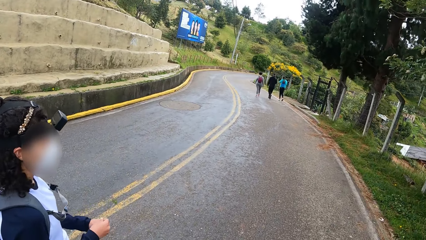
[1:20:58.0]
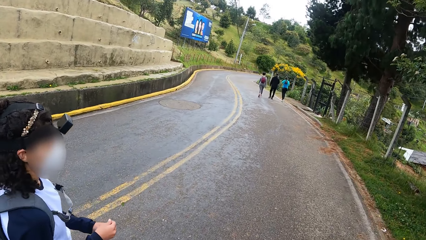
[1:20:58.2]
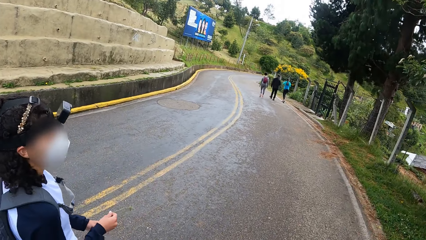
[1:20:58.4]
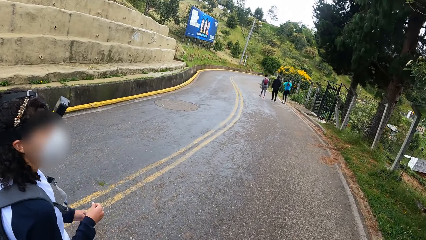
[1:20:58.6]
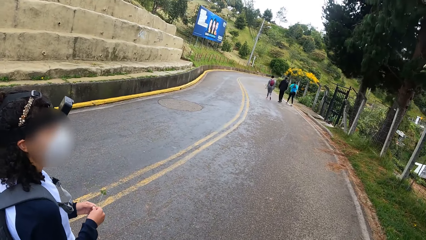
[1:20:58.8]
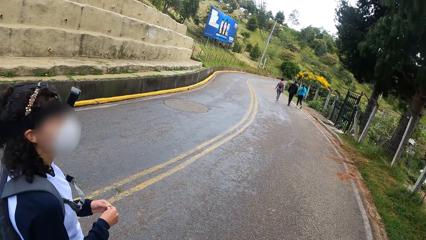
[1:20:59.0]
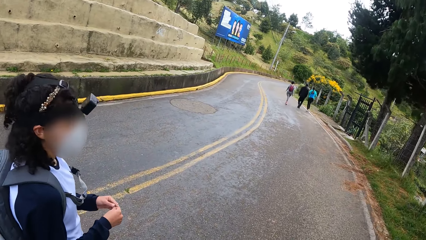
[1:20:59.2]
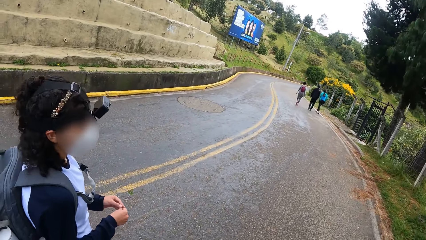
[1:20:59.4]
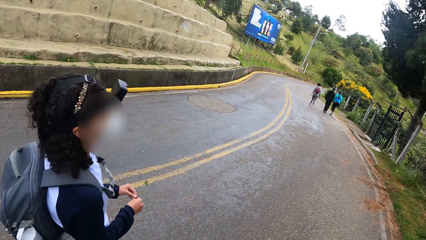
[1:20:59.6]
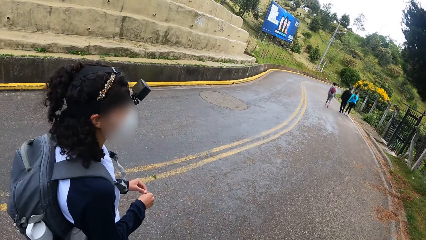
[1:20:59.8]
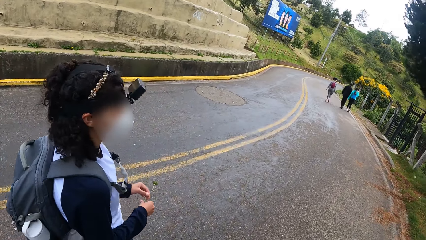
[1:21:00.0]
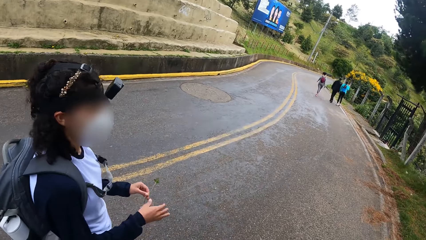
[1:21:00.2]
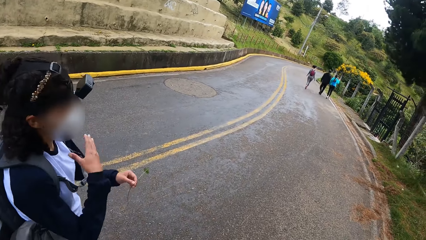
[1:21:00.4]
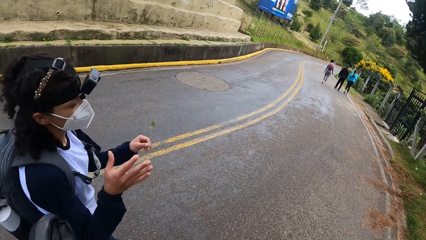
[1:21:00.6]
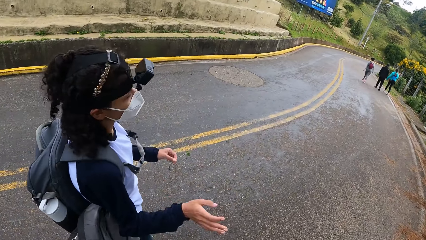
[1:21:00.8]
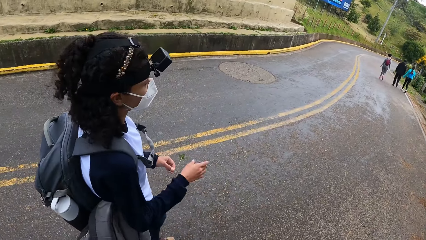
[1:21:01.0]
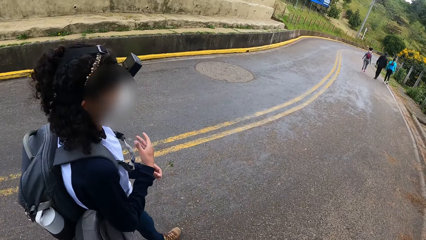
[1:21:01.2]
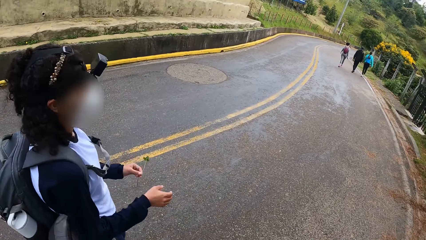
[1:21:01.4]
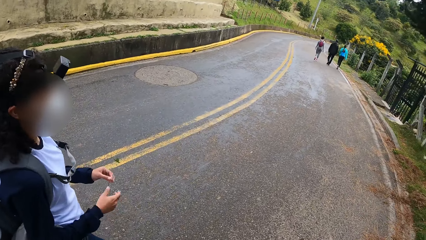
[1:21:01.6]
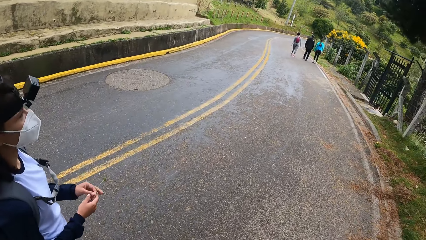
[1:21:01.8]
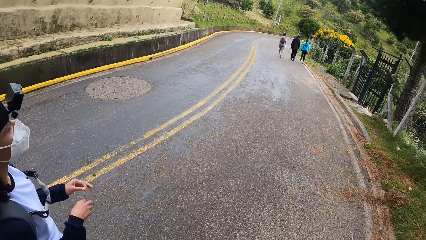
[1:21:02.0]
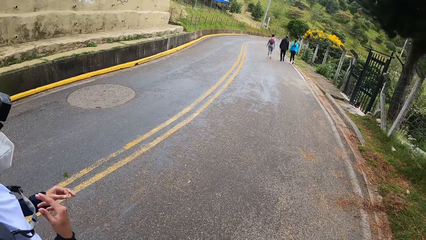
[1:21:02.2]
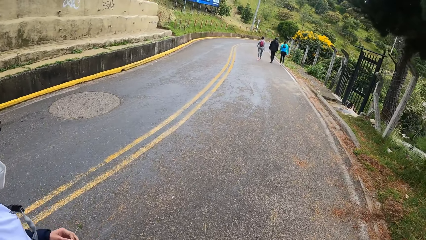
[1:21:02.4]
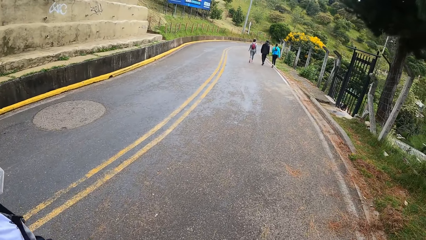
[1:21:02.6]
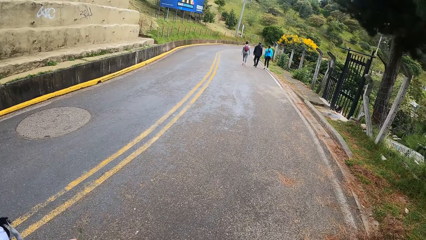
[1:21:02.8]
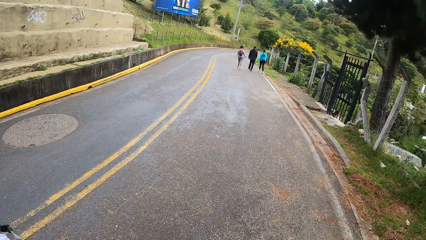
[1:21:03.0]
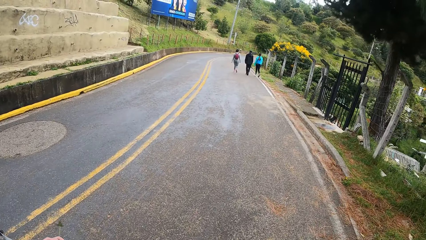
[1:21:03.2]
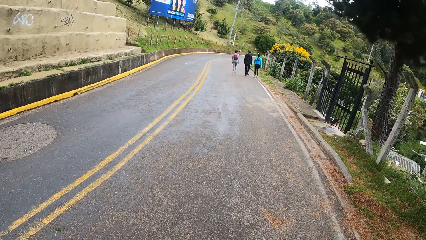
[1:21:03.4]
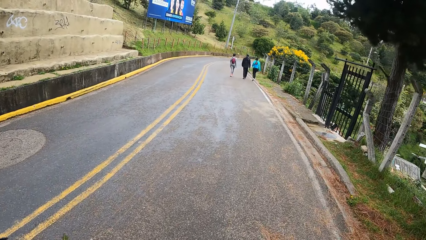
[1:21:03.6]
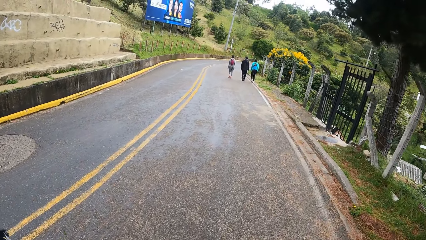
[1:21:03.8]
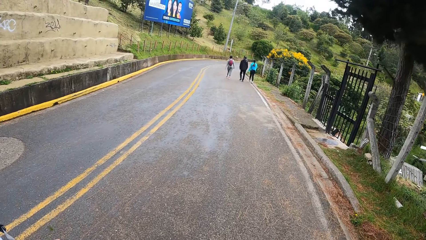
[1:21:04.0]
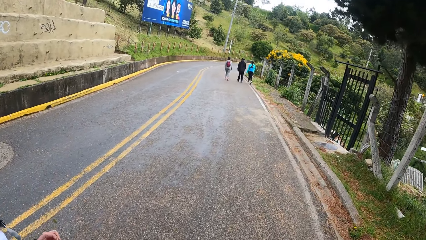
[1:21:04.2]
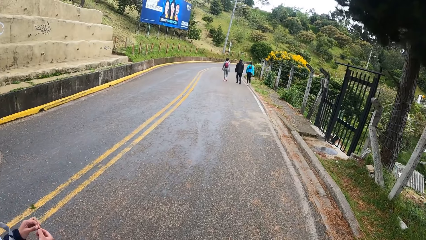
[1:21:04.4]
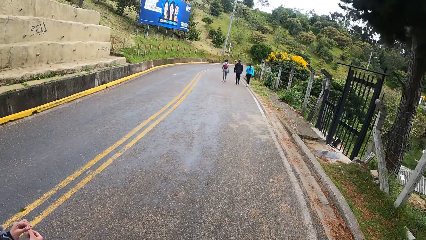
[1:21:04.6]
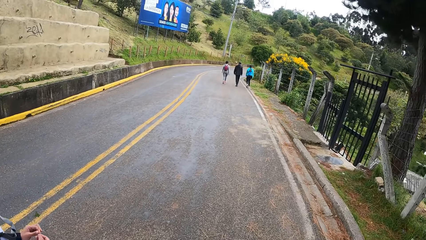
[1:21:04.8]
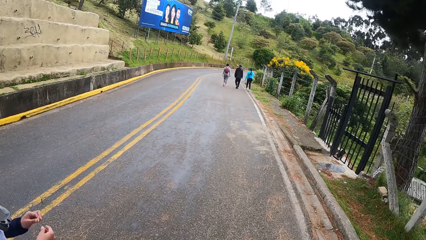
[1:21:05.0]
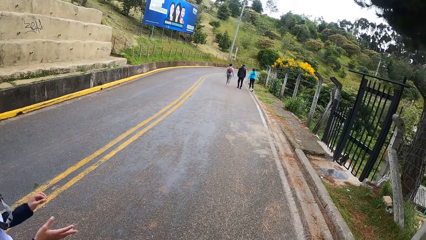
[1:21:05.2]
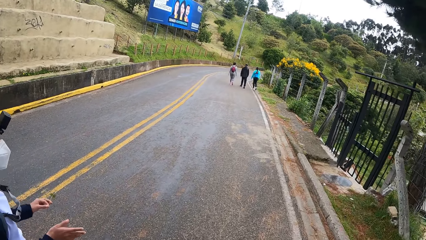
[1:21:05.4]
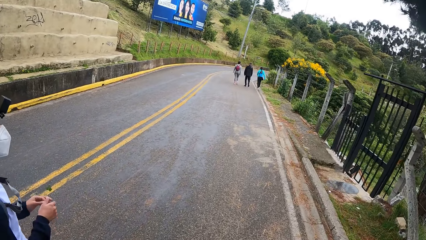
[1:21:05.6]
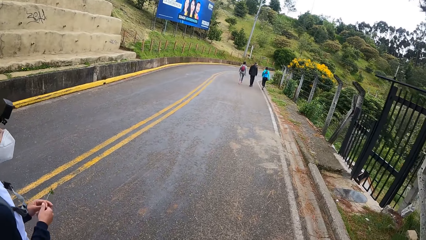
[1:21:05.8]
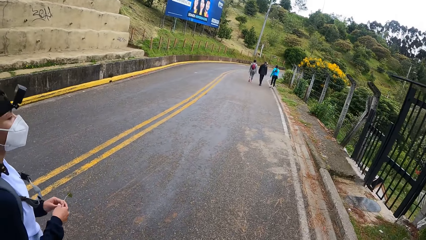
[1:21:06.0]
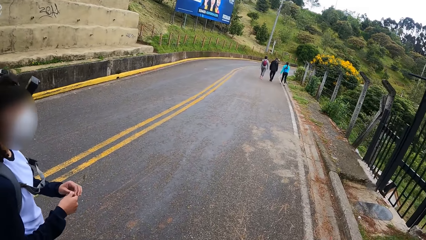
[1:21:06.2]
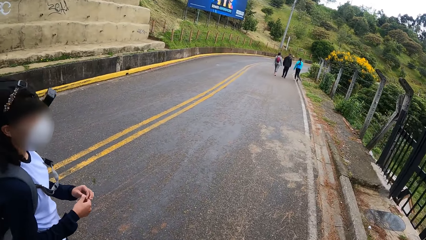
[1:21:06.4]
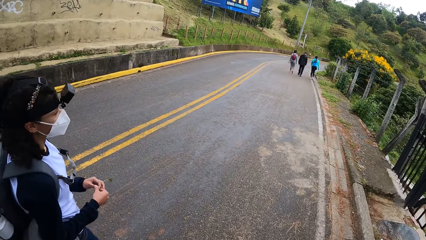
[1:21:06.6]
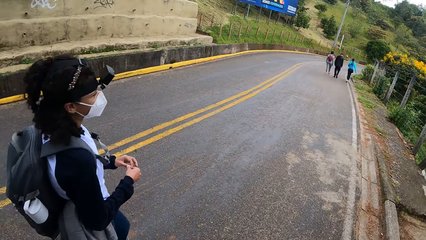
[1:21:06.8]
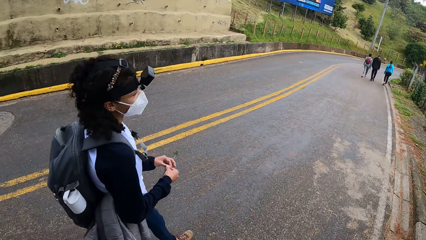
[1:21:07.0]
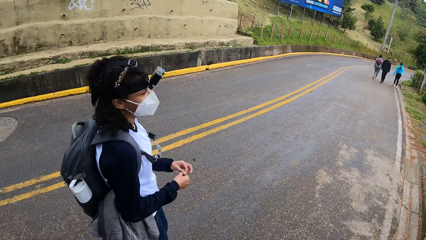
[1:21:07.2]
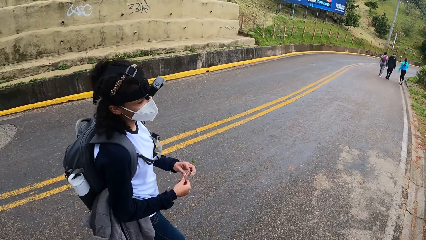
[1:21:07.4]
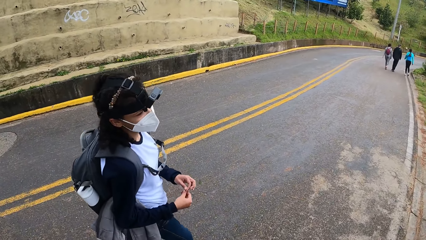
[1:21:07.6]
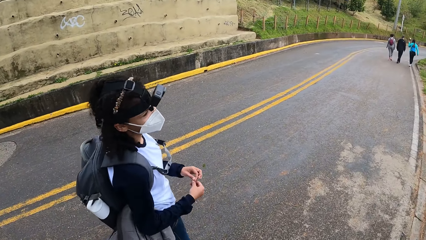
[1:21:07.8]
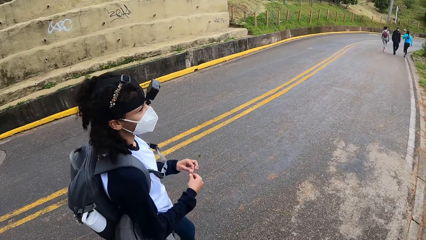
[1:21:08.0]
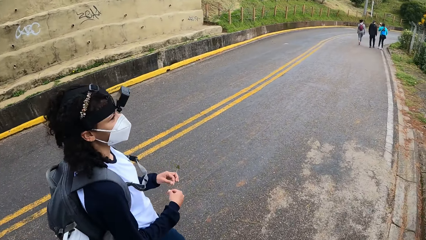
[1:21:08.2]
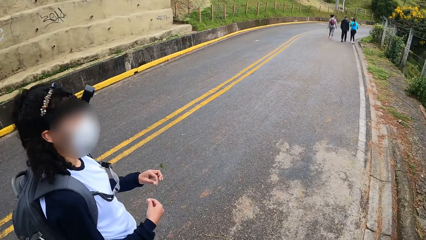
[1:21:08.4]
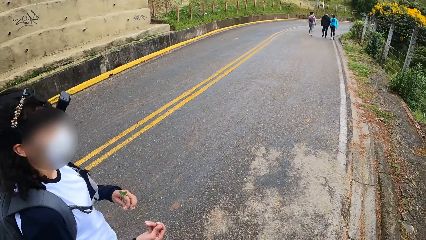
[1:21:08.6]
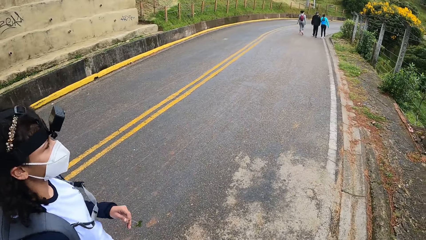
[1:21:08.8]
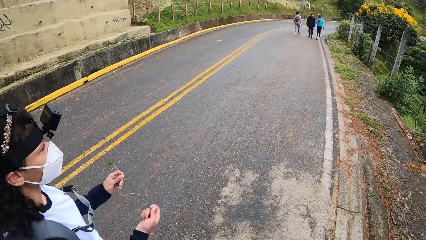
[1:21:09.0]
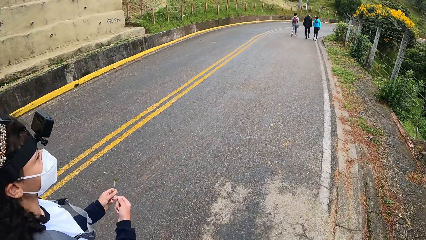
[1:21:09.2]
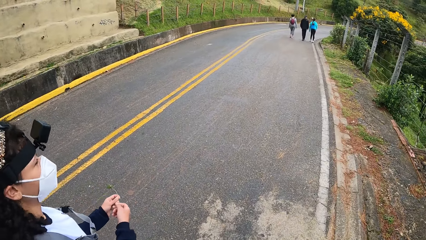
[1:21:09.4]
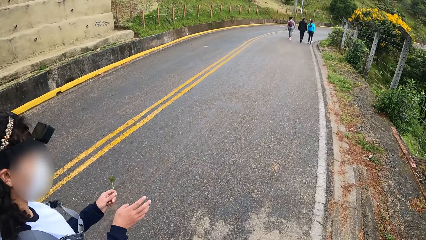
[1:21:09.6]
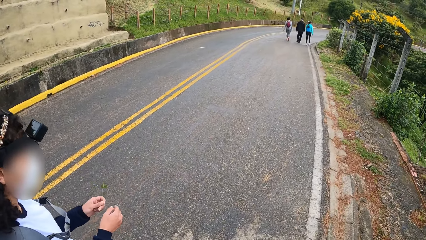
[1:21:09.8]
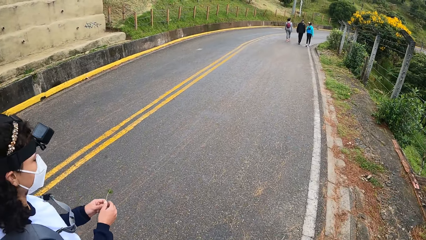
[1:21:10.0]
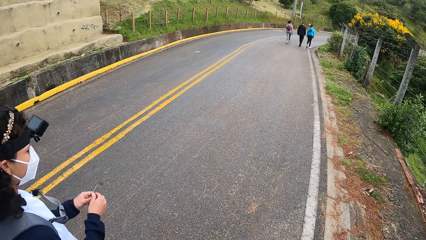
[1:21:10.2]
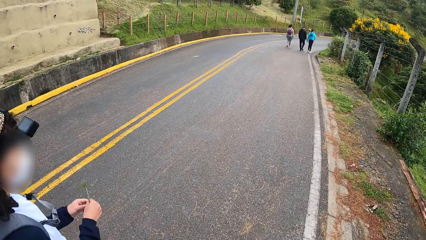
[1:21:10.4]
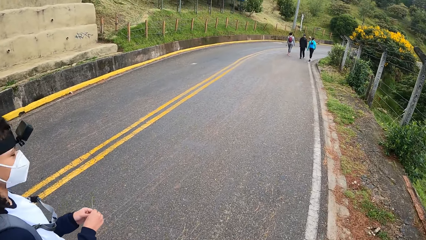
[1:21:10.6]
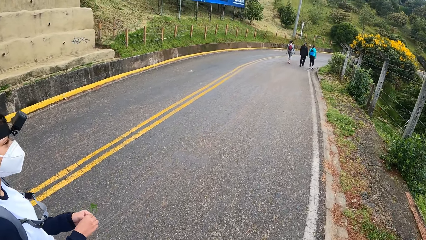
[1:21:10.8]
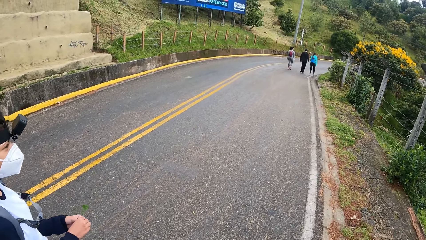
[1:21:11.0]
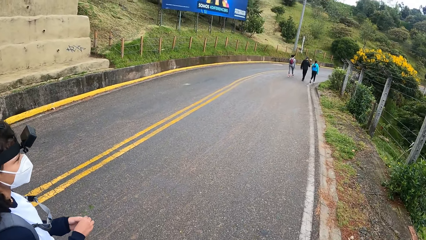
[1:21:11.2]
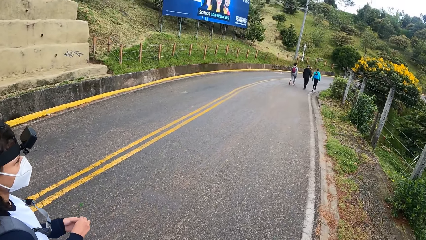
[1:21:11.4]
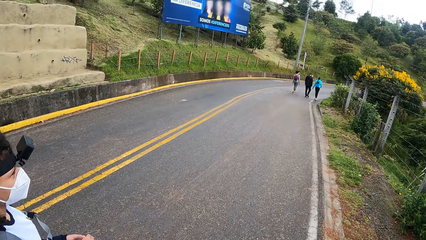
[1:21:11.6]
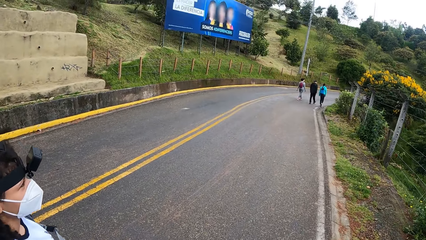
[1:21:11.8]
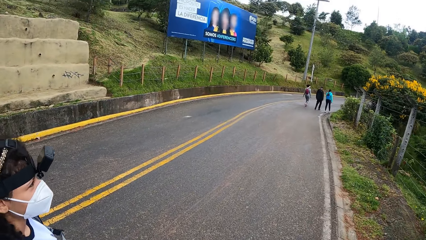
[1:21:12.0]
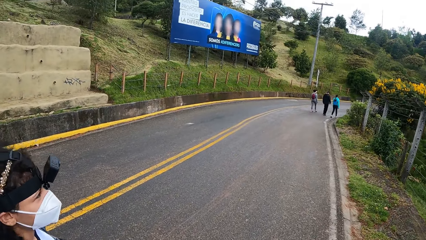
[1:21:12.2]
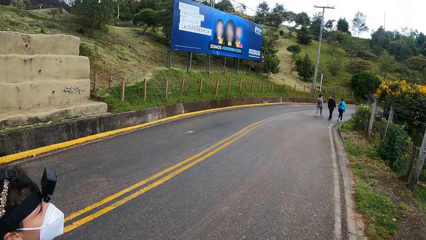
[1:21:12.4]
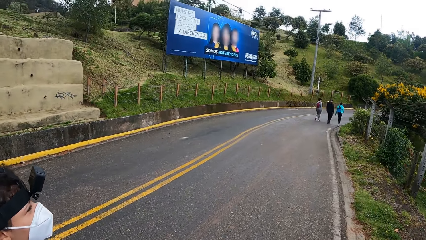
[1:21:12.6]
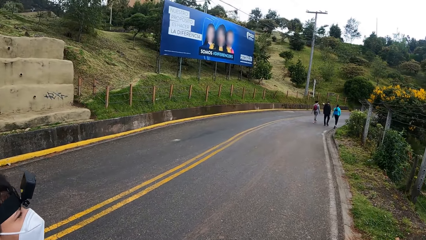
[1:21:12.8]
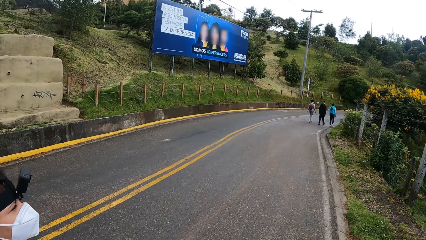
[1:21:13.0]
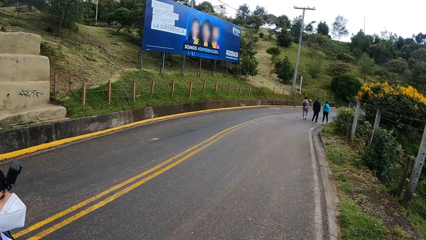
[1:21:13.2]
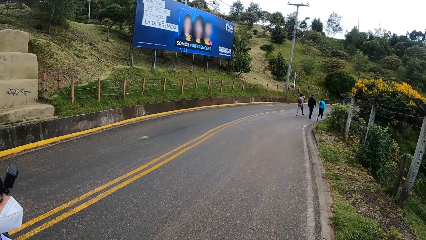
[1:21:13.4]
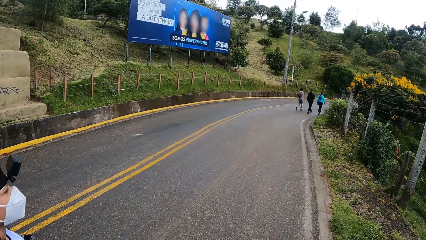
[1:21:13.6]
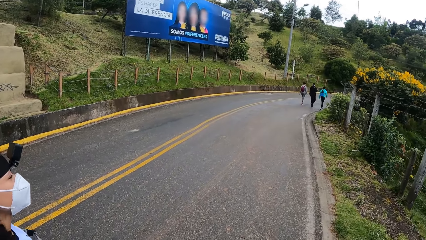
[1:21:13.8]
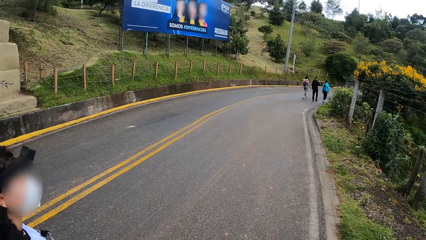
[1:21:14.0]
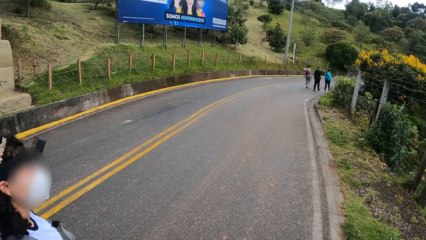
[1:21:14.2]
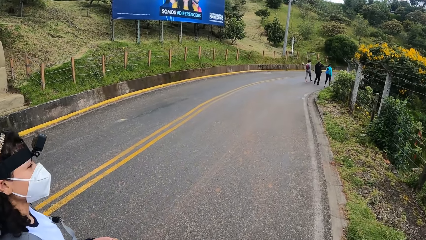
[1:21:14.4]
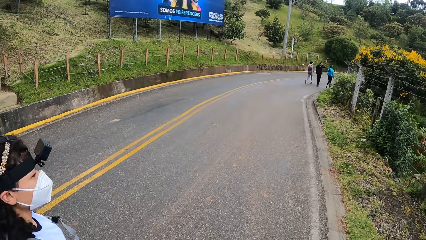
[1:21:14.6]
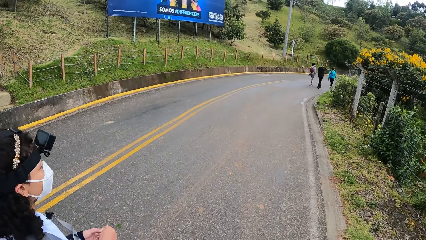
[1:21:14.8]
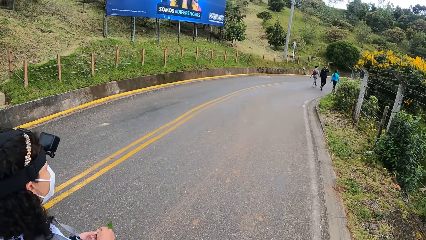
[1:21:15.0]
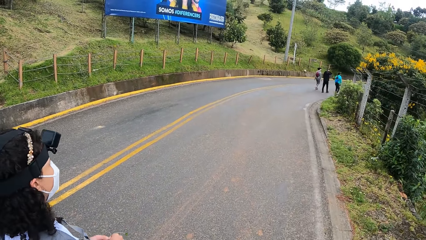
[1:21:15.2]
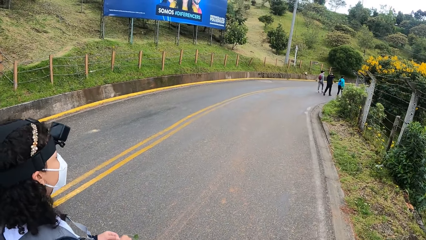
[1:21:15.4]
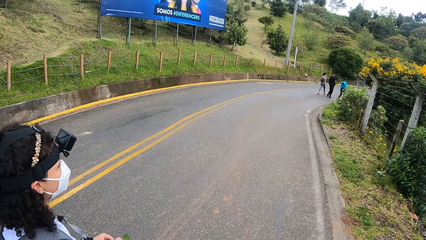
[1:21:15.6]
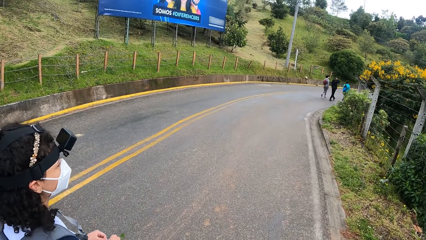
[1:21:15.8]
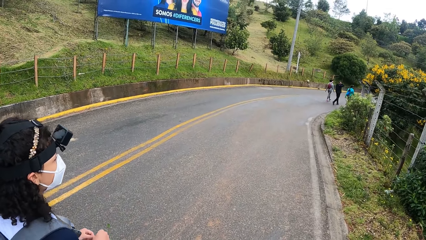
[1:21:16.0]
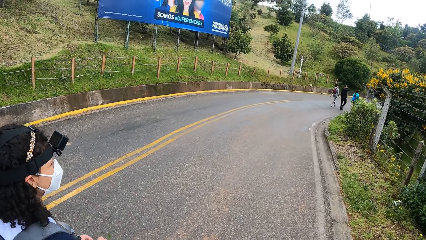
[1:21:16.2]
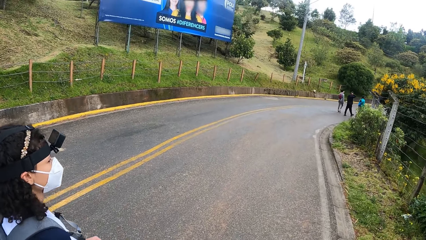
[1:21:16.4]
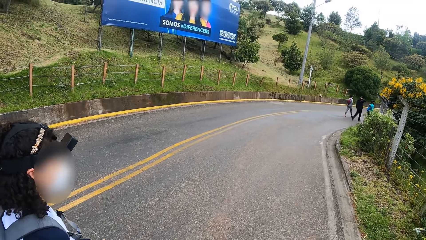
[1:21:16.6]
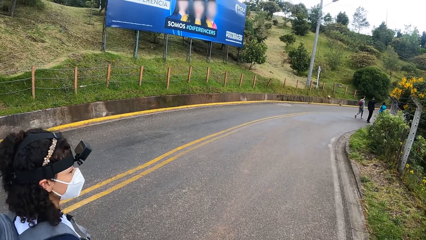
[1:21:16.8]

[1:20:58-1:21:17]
The woman gestures with her right hand. The woman holds the plant in her left hand. The camera wearer walks on the road. The woman holds the plant in both hands. The woman gestures with both hands. The woman holds the plant in both hands. The woman gestures out with her hands. The camera wearer walks on the road.
